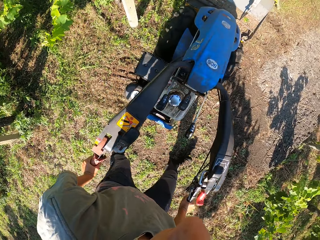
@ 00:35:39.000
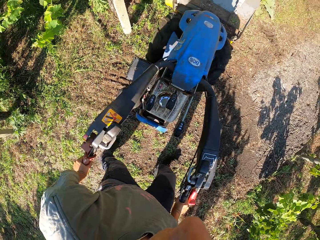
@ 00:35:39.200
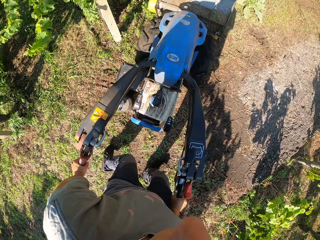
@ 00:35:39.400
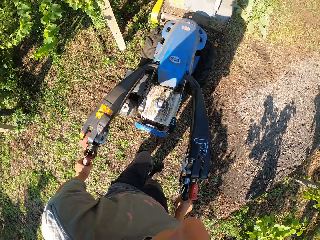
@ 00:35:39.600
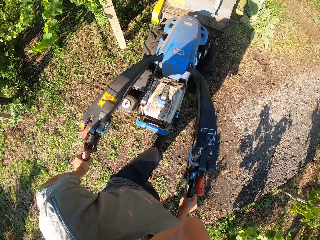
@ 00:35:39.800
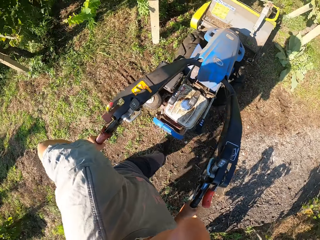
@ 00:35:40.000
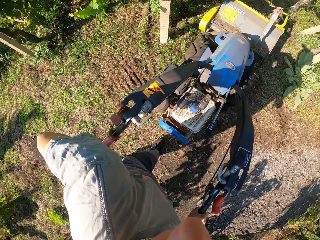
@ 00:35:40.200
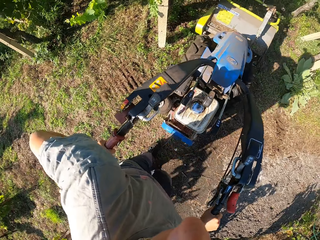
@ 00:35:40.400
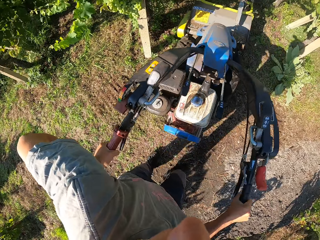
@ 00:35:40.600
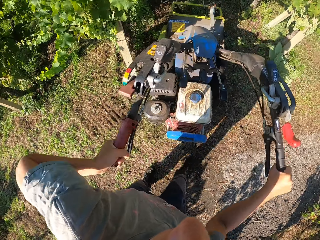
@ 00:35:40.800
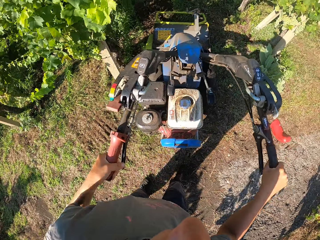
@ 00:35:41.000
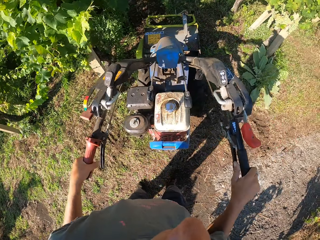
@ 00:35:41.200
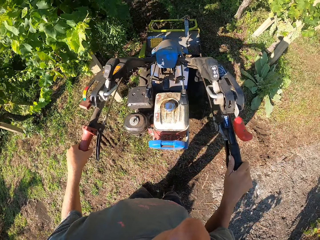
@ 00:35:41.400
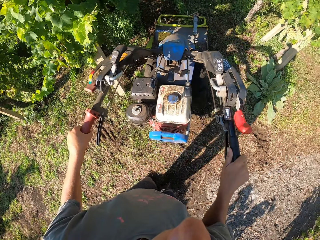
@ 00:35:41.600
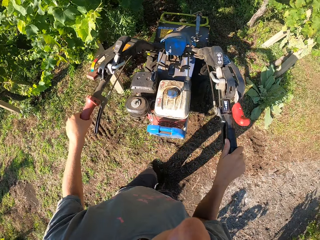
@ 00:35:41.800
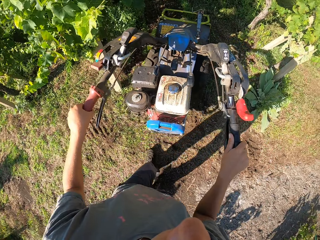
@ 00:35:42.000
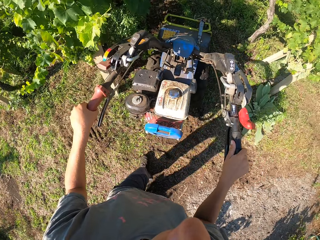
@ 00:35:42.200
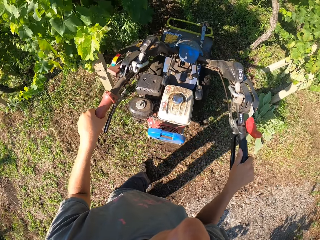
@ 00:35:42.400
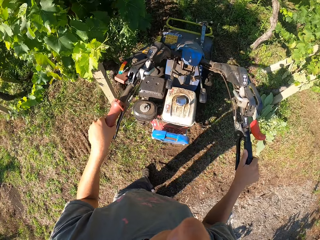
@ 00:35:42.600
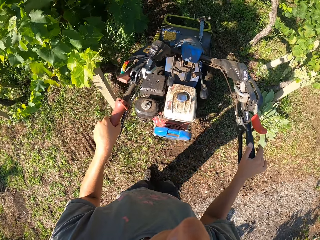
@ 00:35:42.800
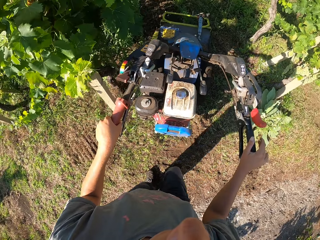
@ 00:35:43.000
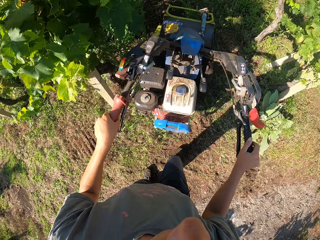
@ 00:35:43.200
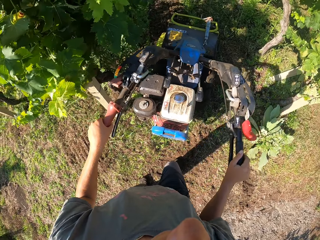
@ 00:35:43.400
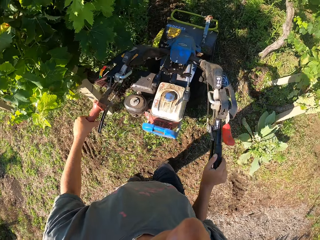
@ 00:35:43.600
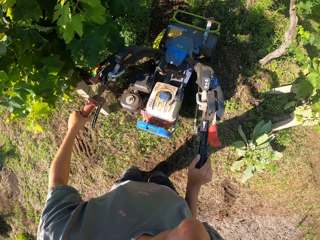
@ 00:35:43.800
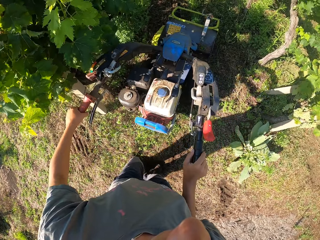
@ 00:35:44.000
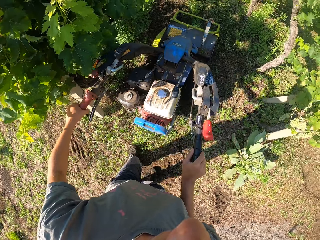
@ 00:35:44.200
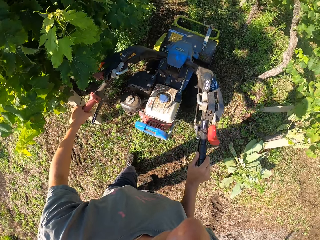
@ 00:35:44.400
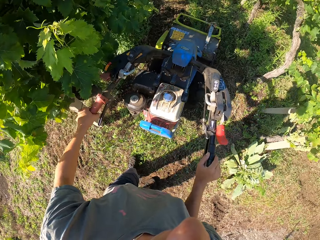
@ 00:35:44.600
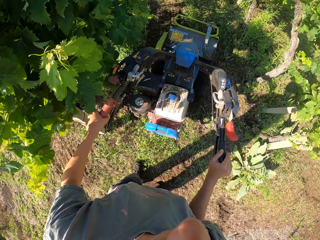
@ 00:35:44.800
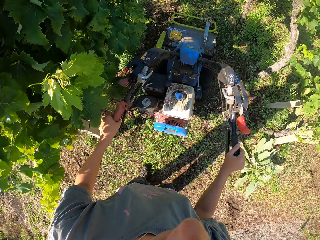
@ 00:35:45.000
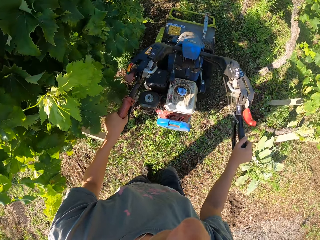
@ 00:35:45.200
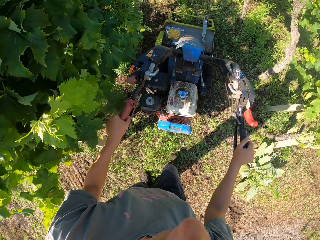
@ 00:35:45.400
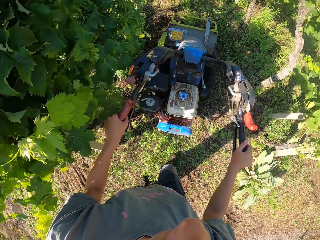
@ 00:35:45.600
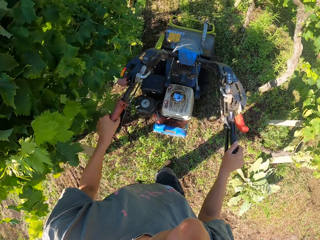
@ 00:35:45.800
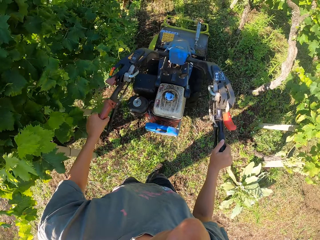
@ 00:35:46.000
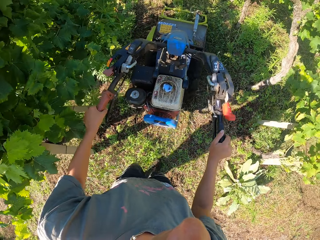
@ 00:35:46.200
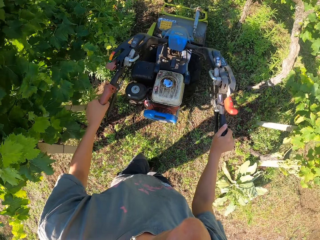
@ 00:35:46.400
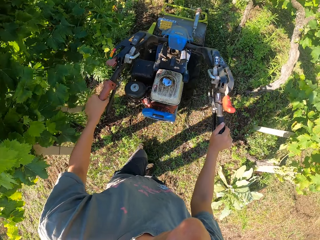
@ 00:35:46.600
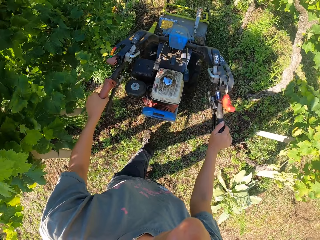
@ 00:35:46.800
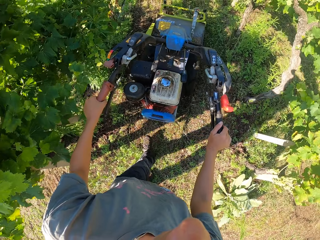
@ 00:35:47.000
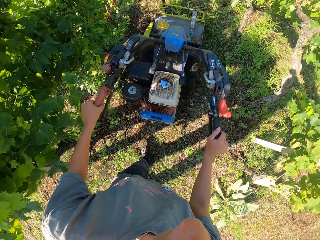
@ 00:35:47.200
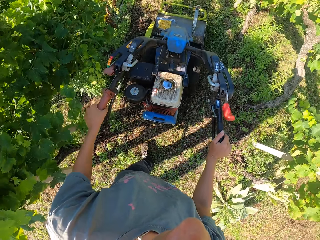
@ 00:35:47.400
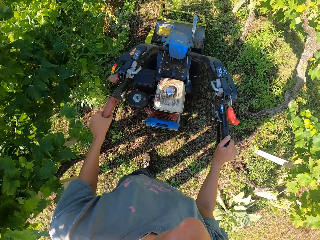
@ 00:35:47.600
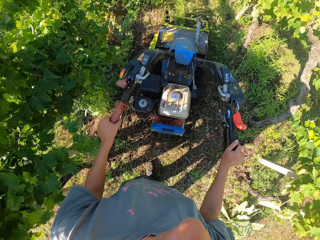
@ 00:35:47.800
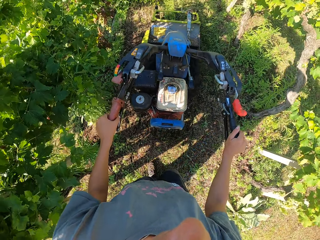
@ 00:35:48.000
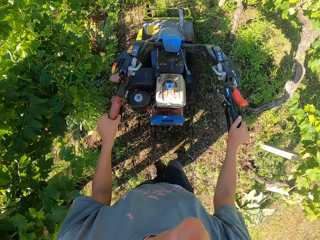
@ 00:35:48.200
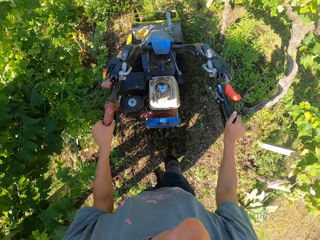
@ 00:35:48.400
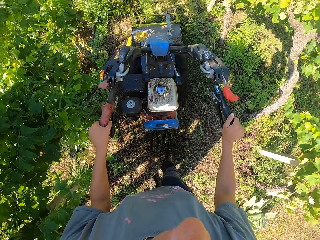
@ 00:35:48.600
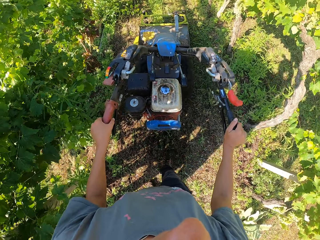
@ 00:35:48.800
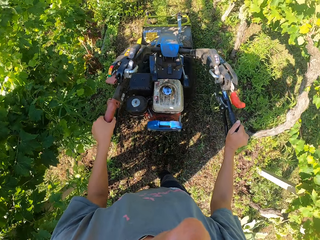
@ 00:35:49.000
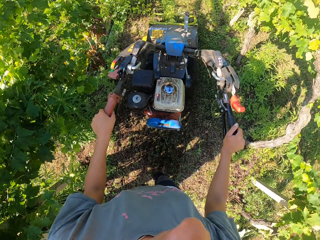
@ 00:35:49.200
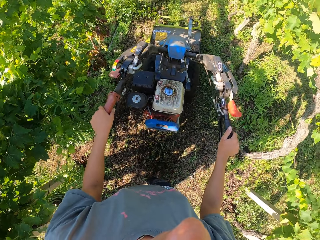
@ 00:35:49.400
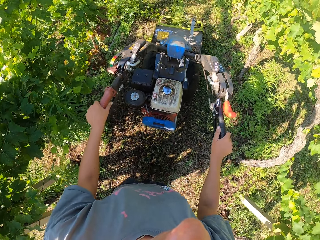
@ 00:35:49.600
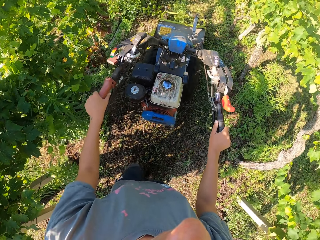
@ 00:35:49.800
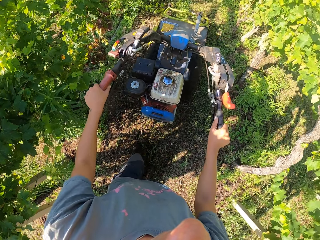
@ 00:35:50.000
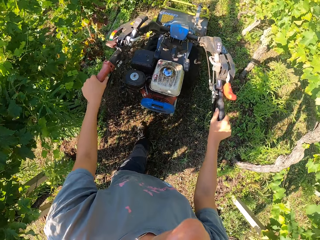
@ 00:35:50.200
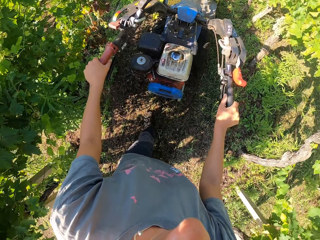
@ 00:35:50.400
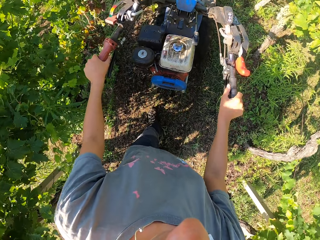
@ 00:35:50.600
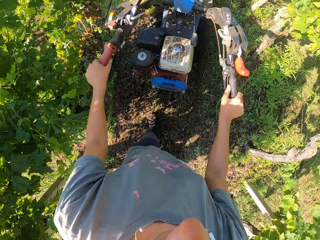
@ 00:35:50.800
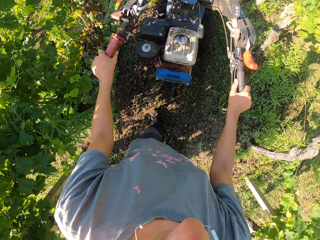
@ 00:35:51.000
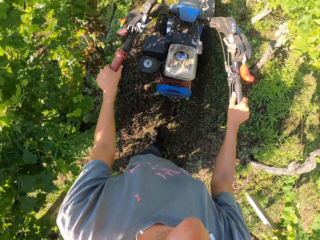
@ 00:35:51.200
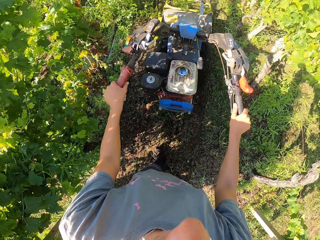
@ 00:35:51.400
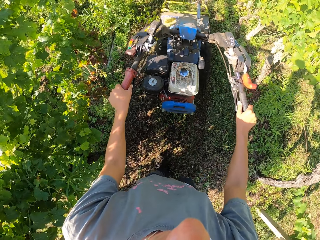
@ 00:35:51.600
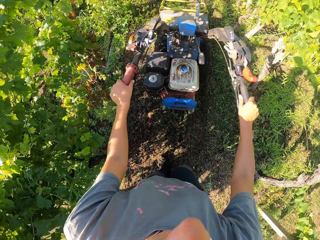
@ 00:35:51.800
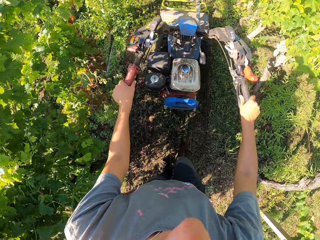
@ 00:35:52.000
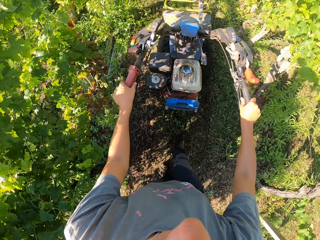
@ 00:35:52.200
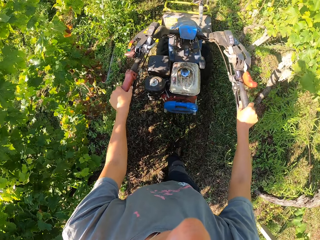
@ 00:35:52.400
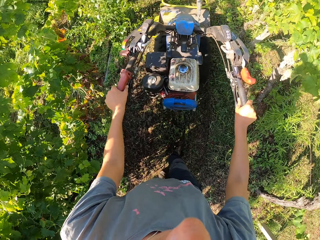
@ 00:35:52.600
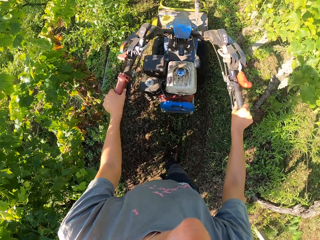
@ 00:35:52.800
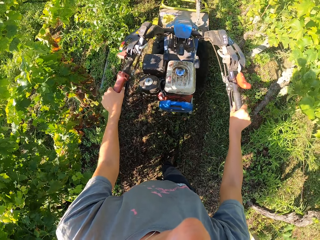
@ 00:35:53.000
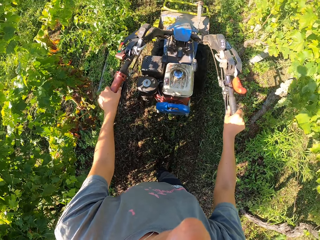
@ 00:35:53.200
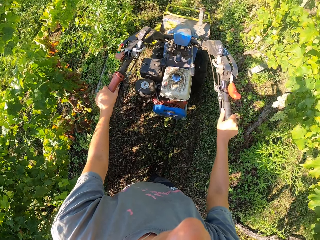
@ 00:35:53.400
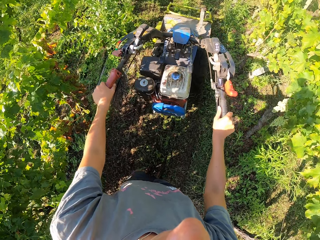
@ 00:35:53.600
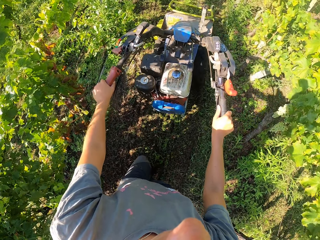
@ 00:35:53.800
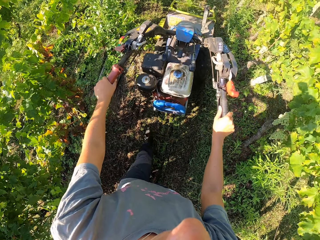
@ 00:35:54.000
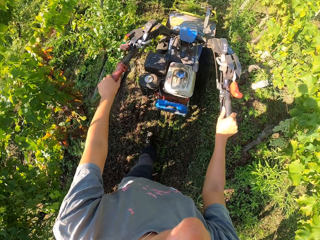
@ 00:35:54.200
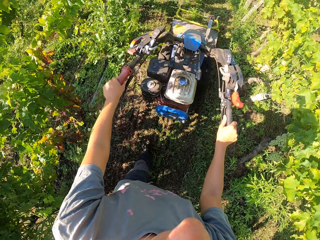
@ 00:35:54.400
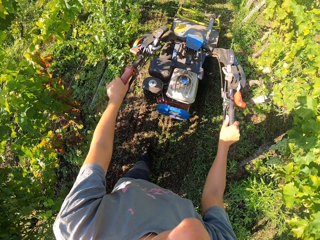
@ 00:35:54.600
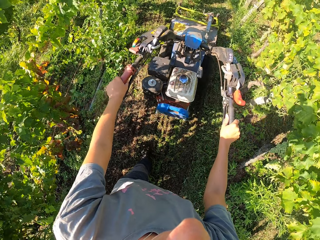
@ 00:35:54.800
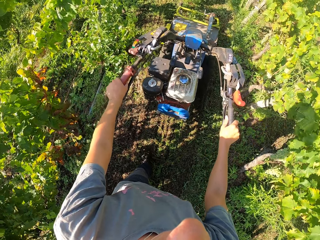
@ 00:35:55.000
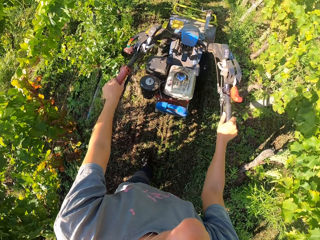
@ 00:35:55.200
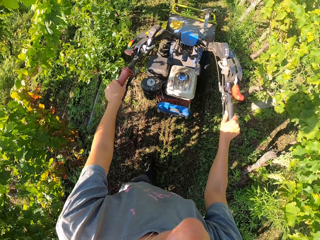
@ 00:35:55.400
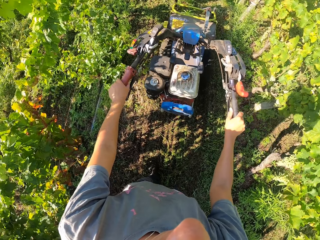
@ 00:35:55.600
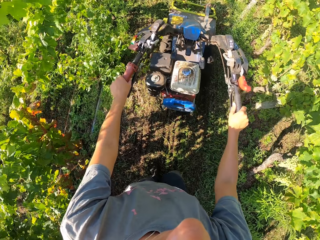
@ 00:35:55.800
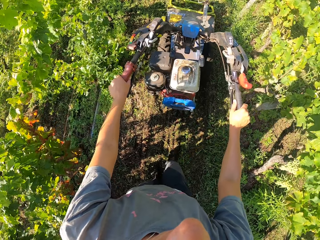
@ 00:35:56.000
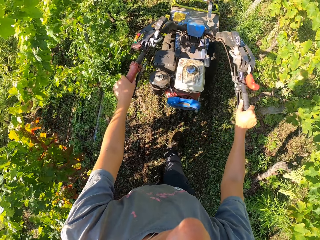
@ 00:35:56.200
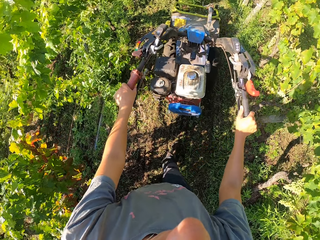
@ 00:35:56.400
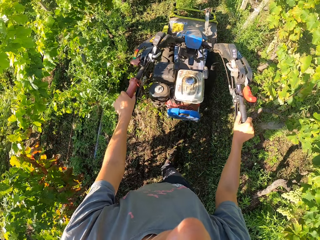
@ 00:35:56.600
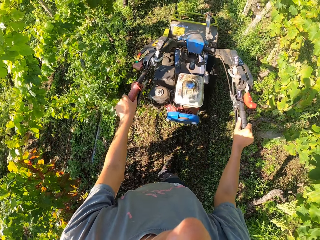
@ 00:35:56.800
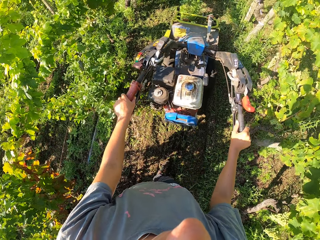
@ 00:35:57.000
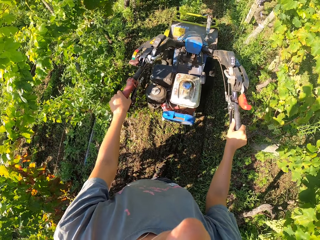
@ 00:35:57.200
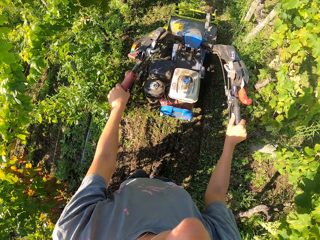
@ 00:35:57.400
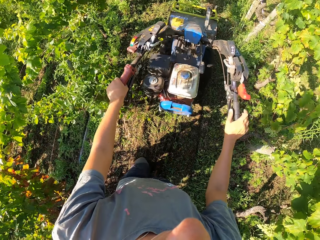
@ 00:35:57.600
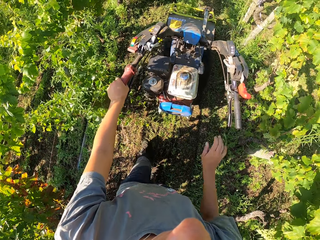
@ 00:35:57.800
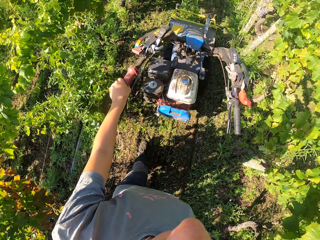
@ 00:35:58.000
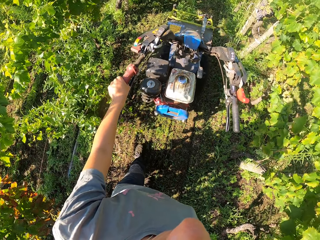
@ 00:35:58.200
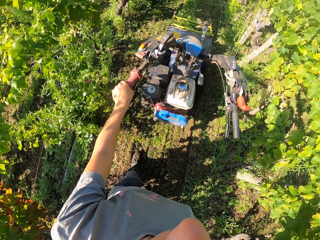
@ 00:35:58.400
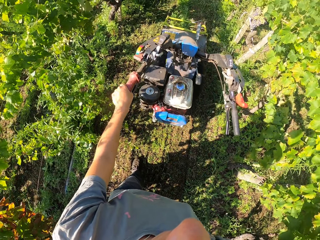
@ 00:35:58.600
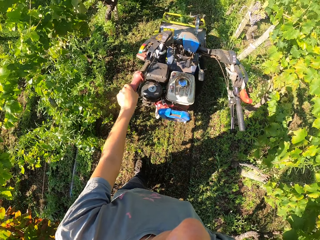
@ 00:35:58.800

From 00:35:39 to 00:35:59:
The camera wearer adjusts the lawn mower. He pushes the lawn mower on the ground. He cuts grass with the lawn mower in his left hand.
